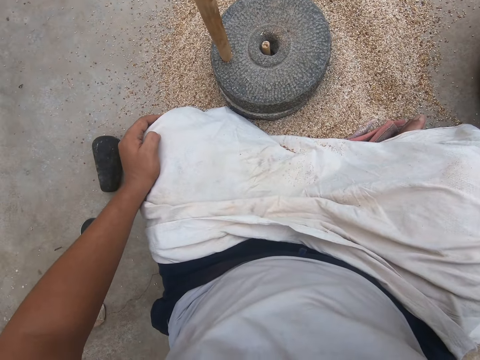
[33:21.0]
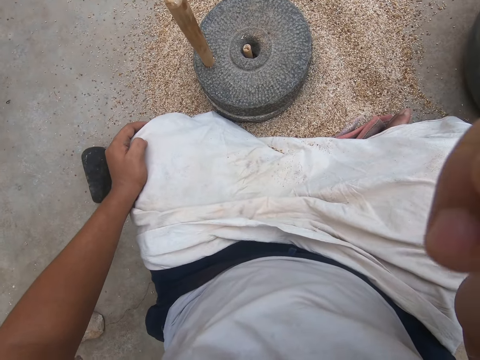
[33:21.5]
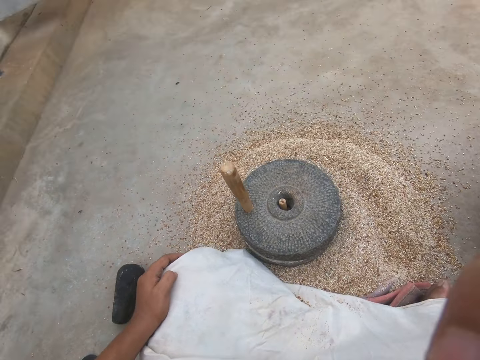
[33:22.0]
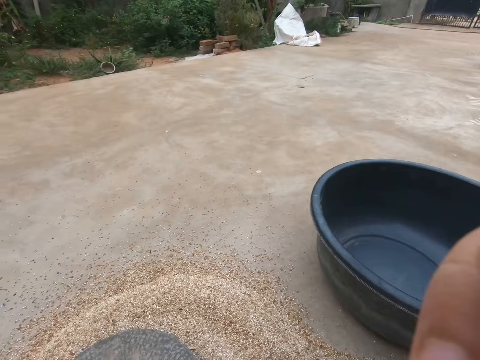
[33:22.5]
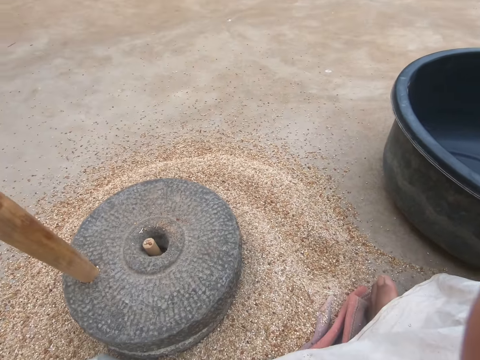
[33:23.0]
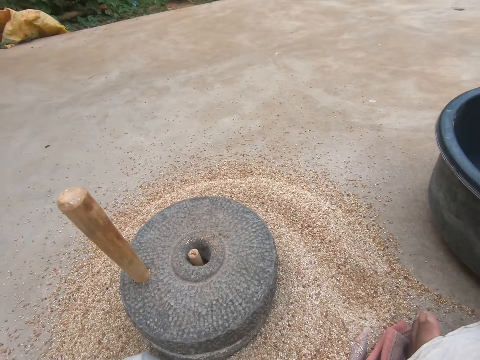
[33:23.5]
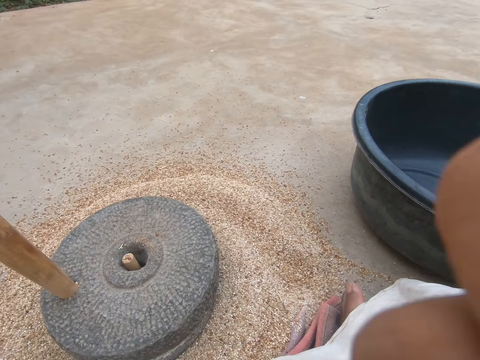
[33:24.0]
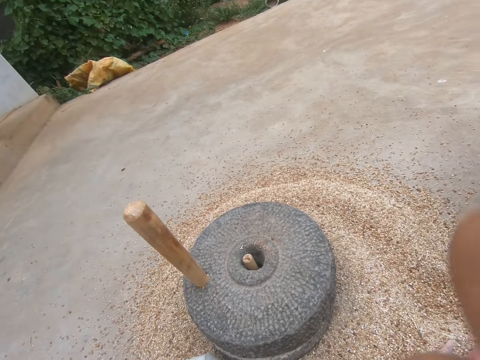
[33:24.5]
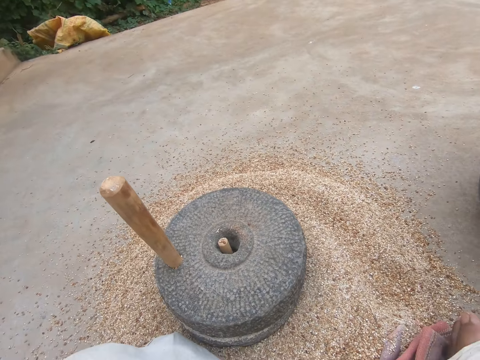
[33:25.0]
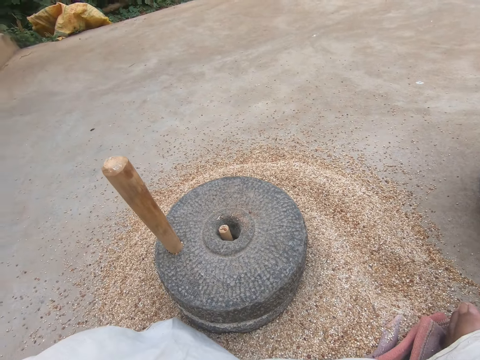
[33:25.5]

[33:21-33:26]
The camera wearer adjusts the camera.
